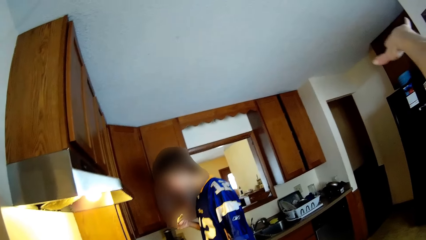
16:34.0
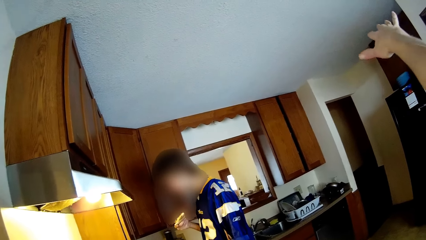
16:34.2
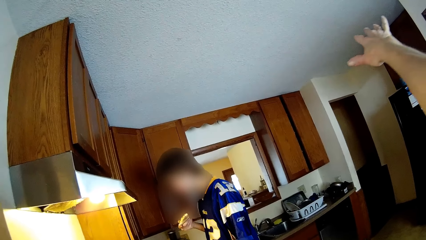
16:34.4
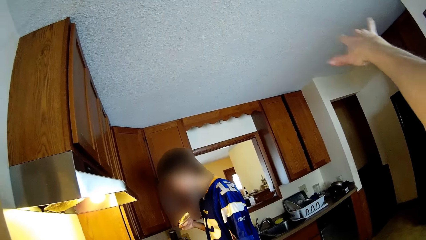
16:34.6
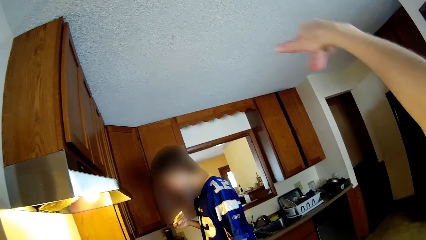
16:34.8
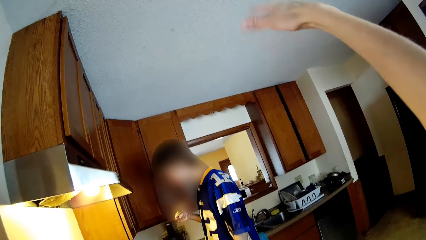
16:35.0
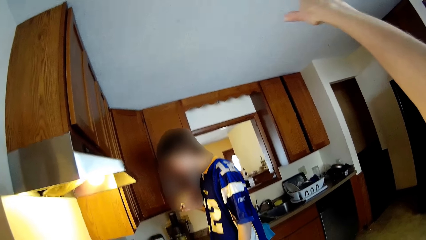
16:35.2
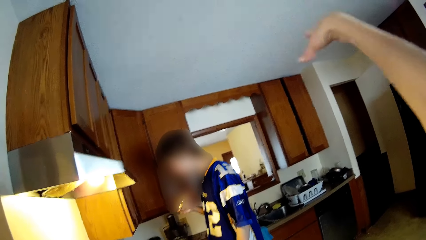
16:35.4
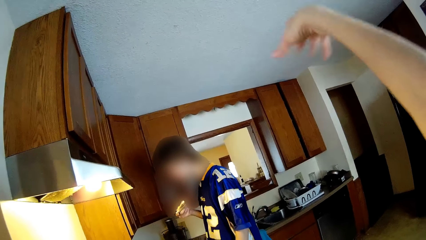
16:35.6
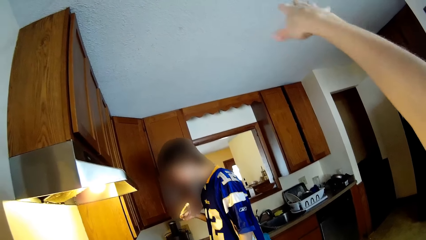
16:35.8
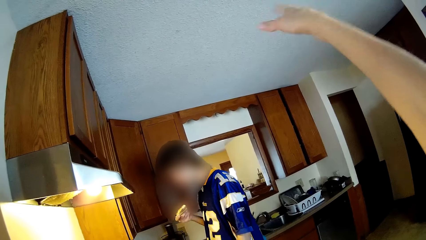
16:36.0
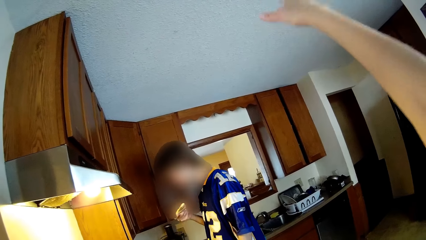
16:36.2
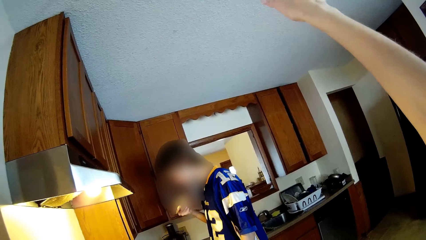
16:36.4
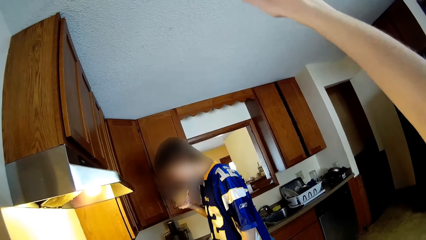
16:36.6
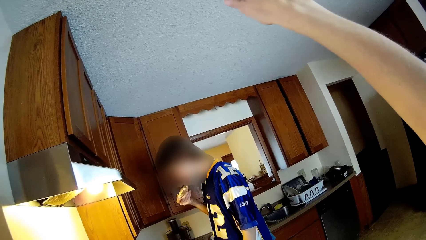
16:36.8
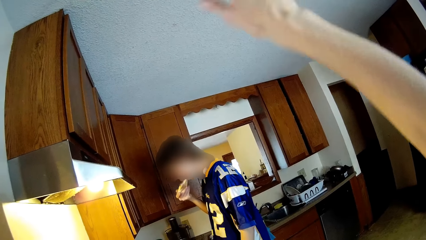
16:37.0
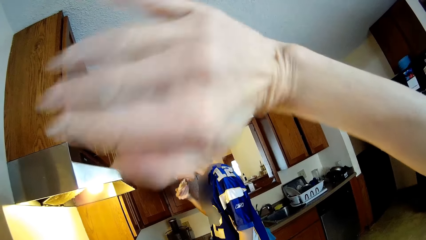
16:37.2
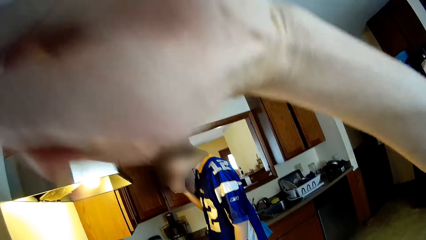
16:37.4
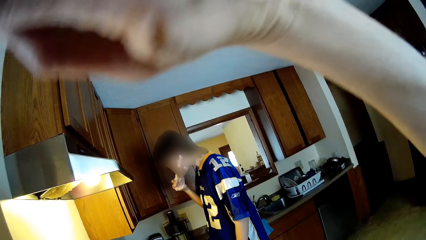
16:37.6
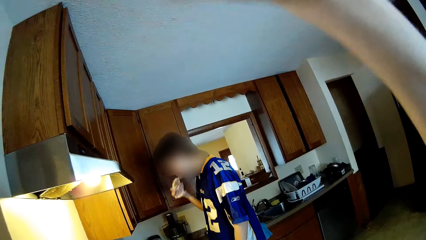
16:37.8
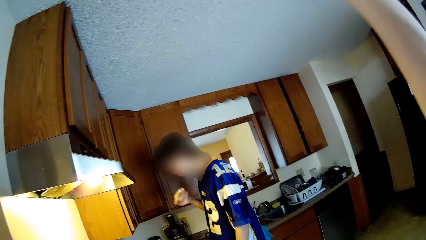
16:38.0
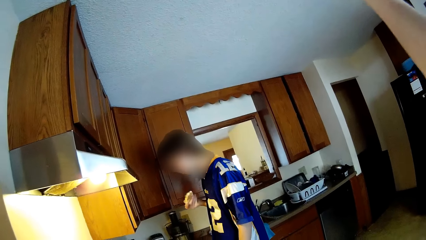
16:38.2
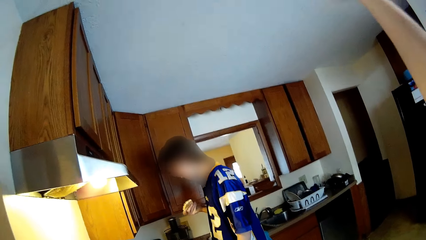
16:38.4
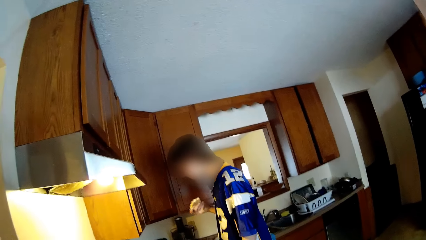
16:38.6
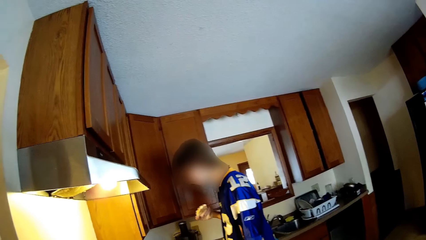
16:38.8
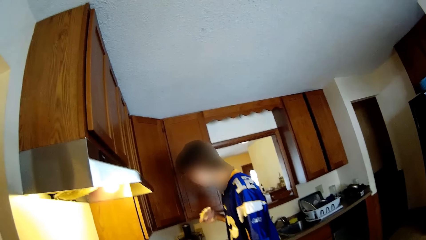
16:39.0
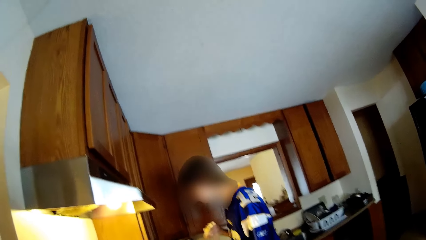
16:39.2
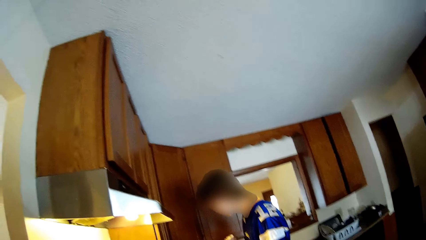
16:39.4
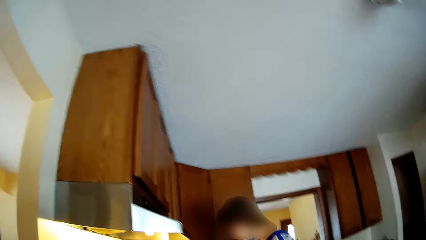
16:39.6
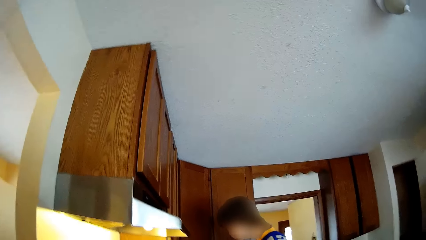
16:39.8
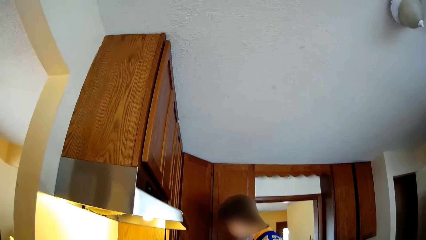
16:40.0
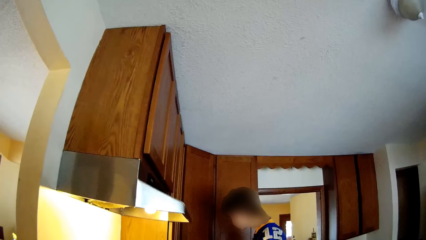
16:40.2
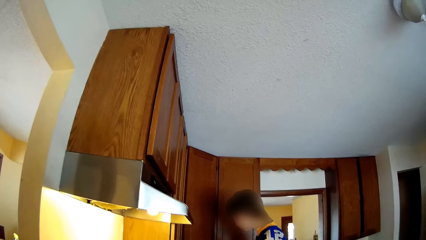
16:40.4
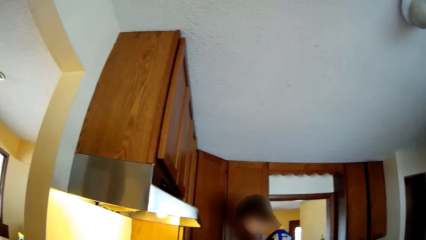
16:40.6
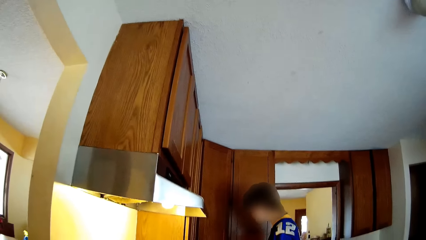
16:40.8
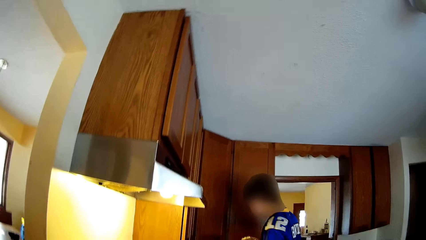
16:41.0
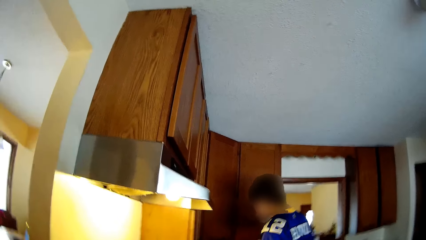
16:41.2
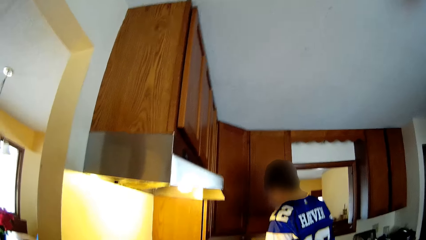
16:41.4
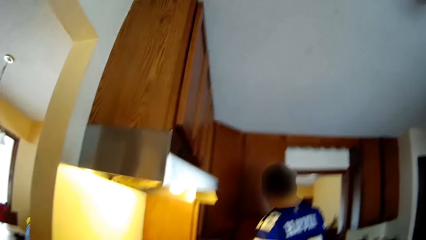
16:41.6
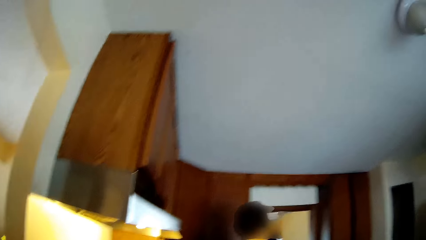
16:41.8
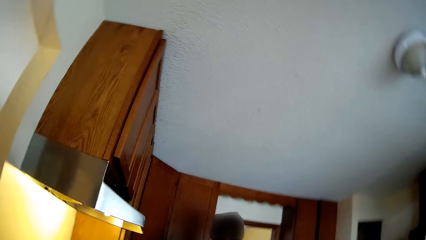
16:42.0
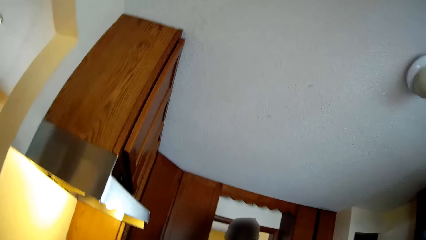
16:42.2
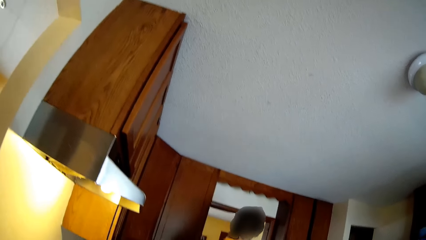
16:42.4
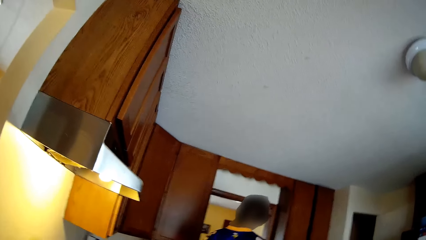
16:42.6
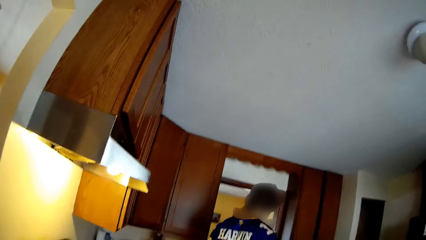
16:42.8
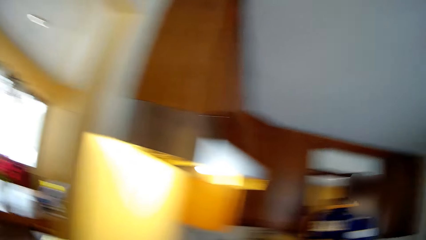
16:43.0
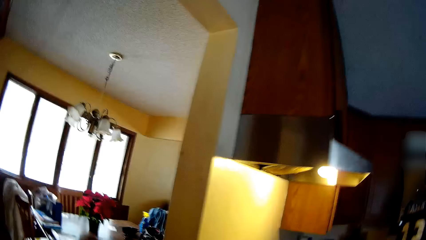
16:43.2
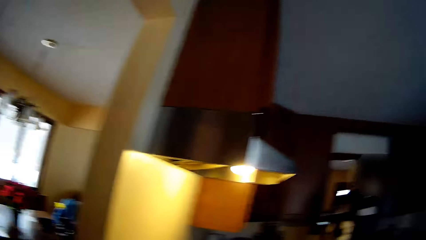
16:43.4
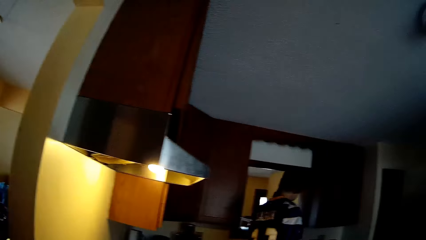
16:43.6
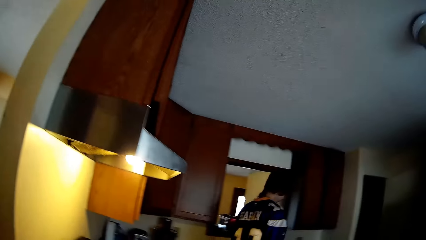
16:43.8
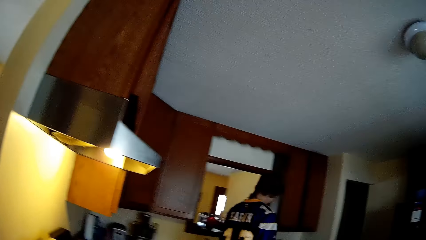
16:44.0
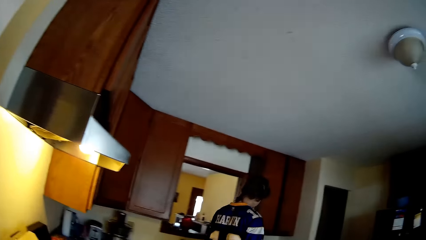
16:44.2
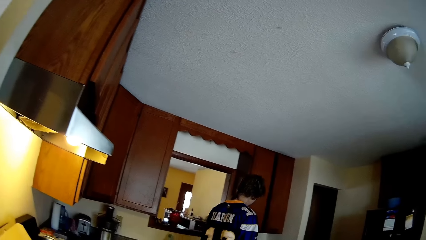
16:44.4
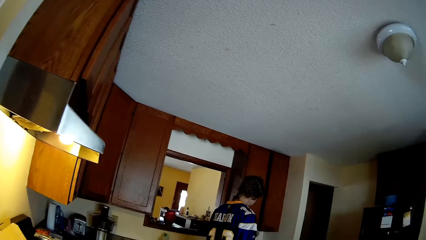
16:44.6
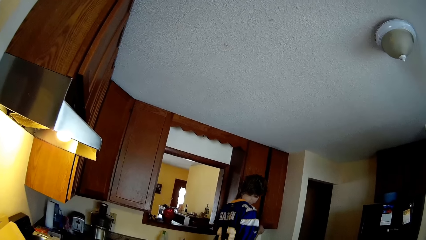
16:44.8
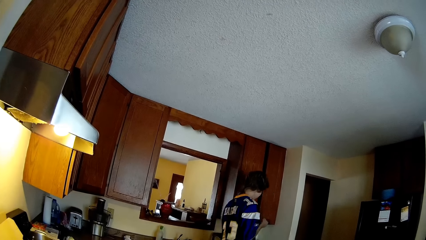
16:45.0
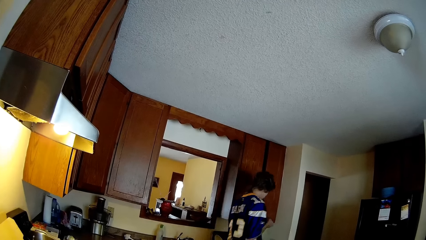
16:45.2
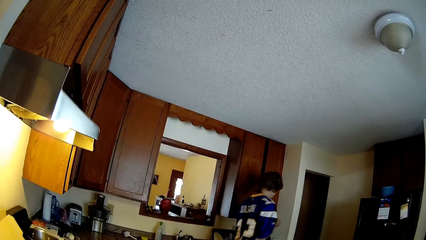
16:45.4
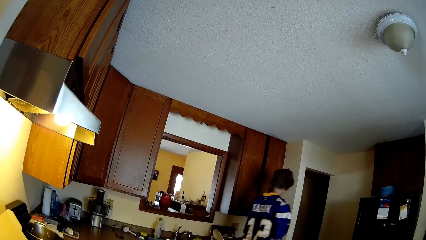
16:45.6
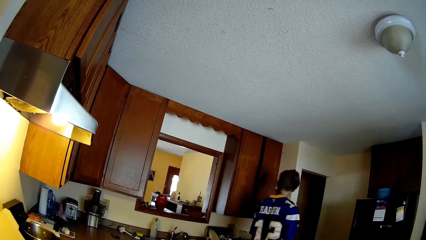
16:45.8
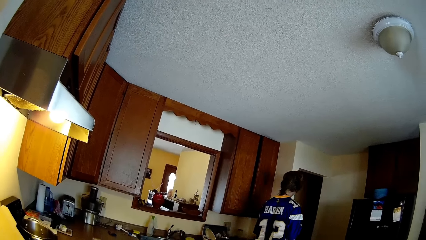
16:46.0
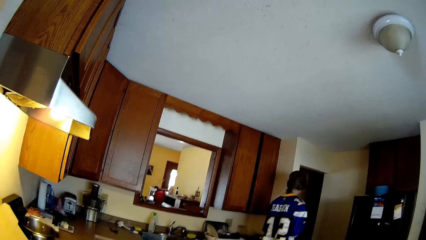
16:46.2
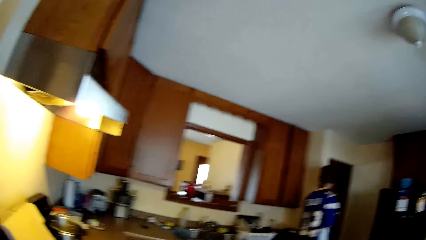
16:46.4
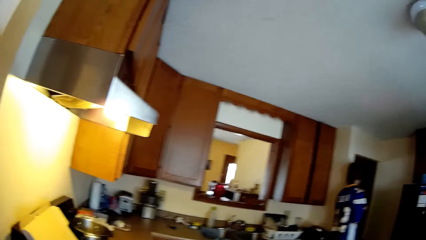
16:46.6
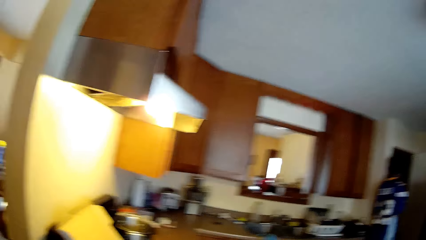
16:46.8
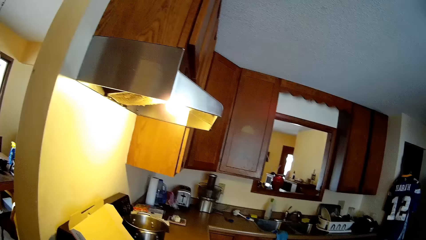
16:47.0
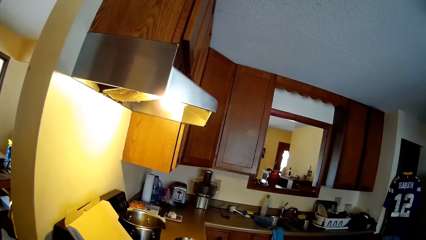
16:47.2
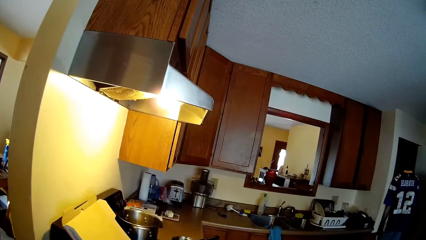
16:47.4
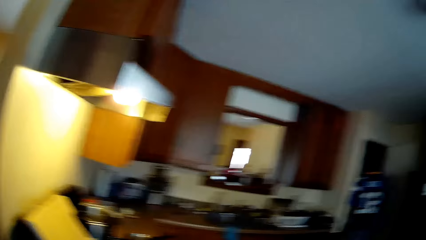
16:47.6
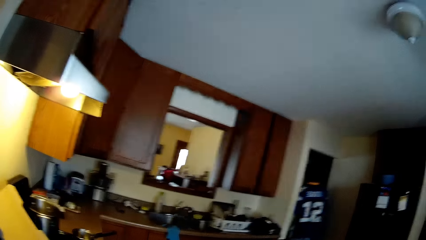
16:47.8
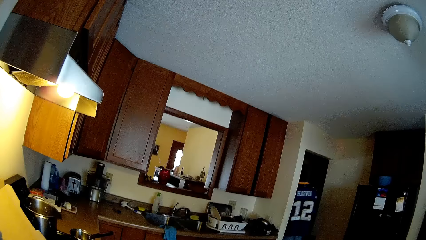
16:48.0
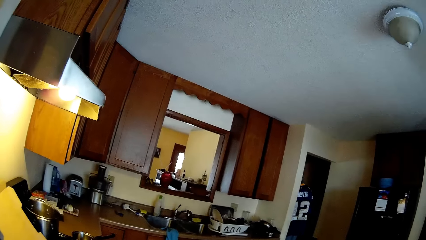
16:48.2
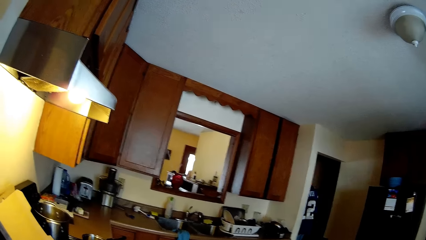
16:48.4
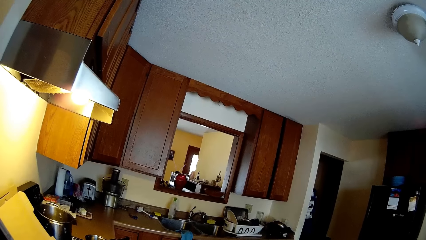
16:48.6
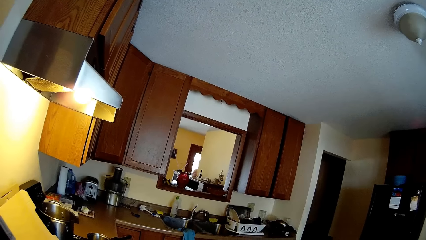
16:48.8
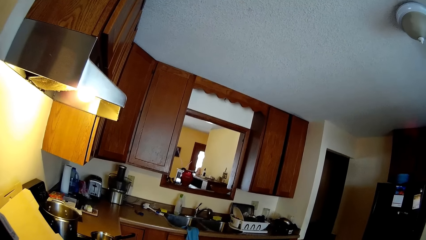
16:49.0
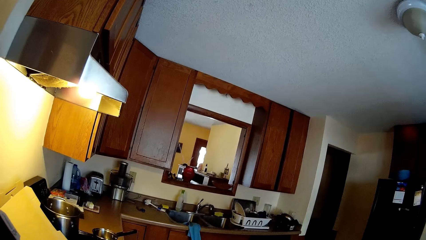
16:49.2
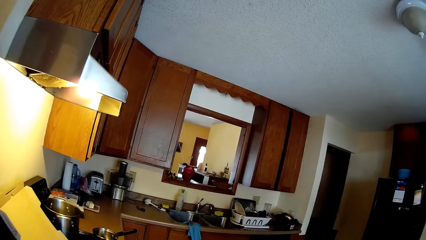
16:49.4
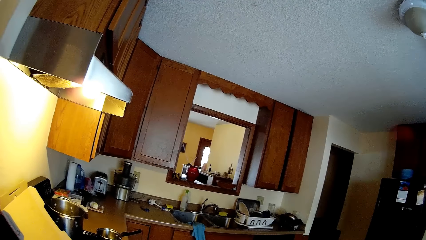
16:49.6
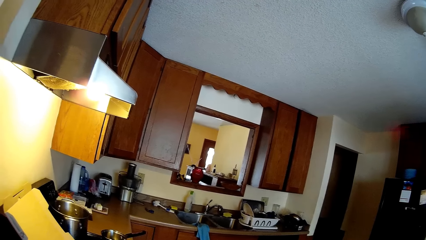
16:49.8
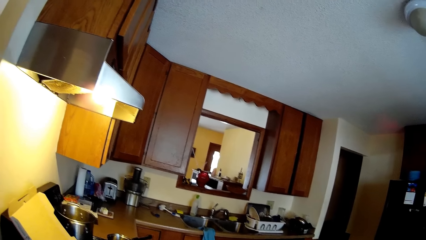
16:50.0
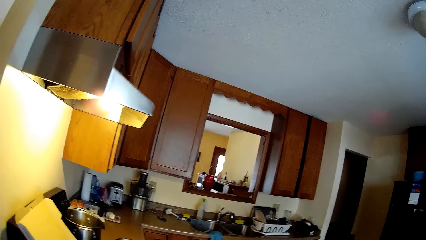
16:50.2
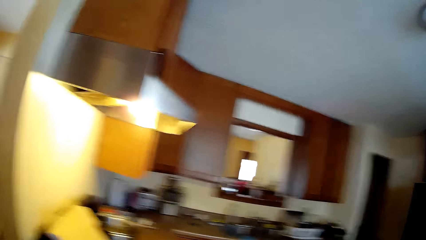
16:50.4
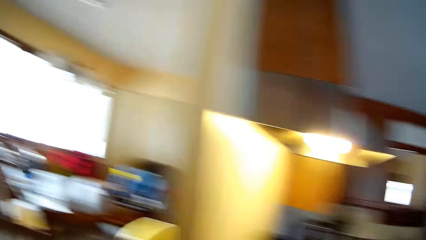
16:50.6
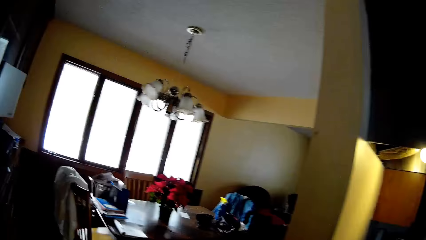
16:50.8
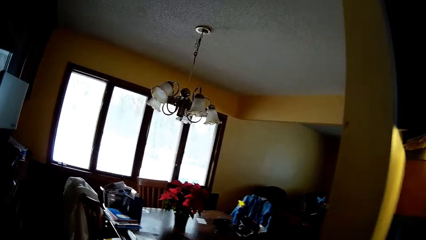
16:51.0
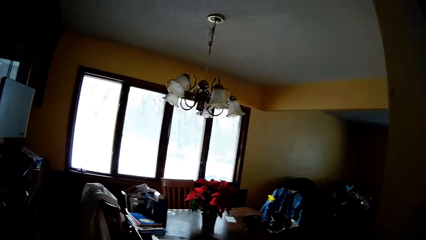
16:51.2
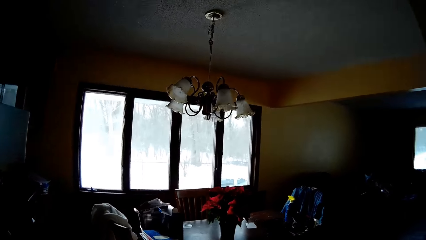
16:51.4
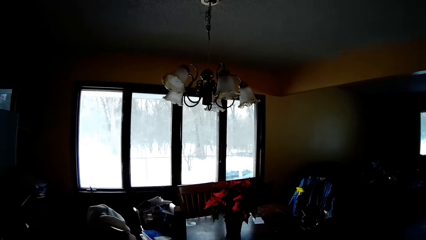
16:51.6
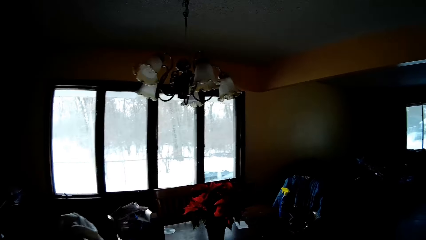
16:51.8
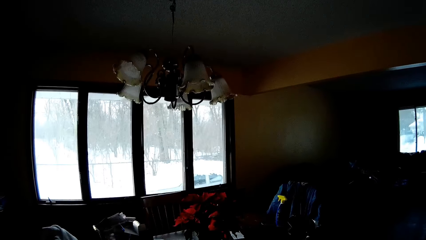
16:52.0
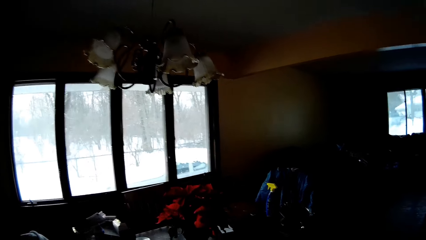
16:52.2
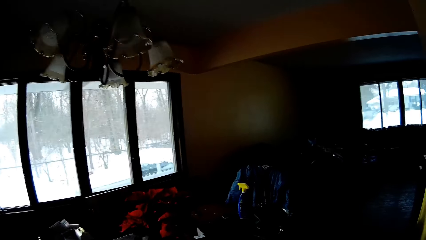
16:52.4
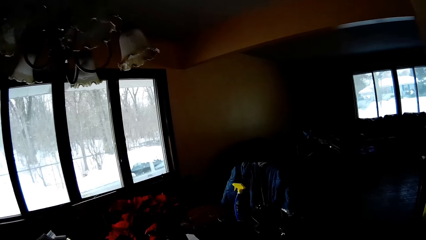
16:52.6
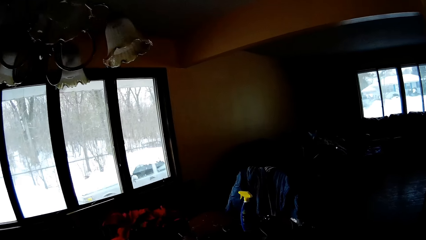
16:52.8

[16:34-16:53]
The camera wearer looks around. The boy walks towards a room. The camera wearer walks towards the dining room.
